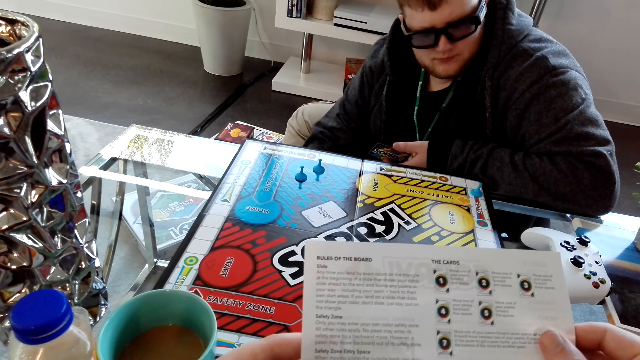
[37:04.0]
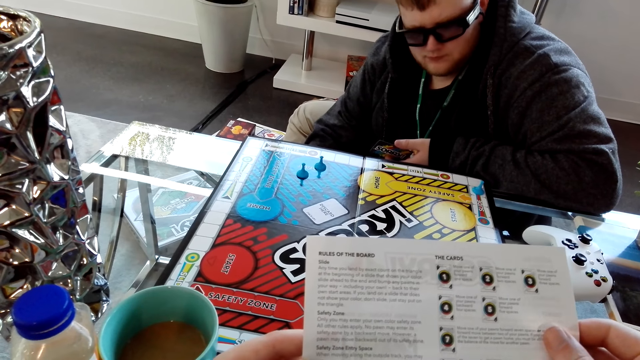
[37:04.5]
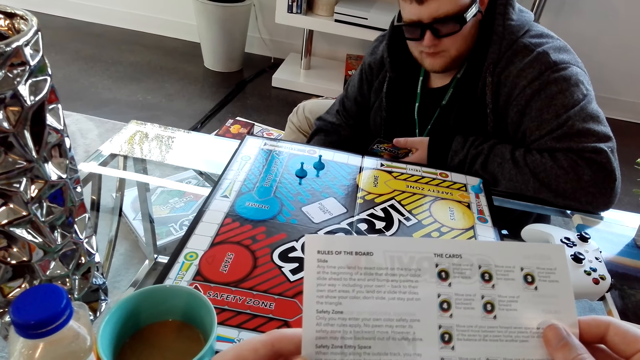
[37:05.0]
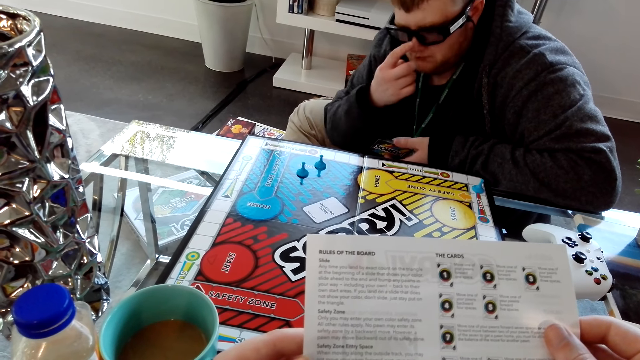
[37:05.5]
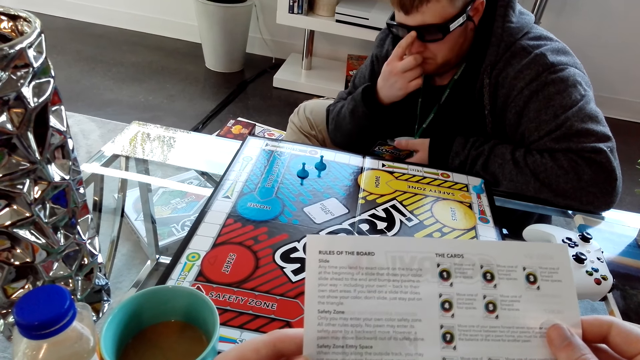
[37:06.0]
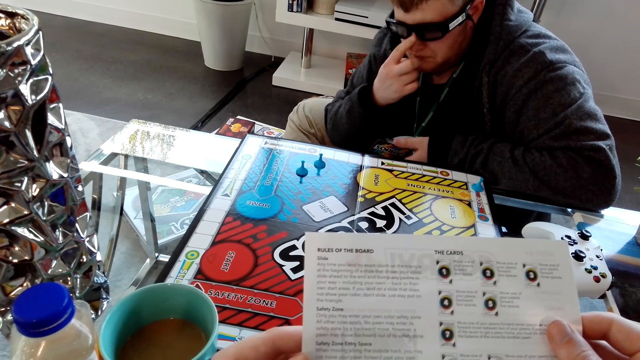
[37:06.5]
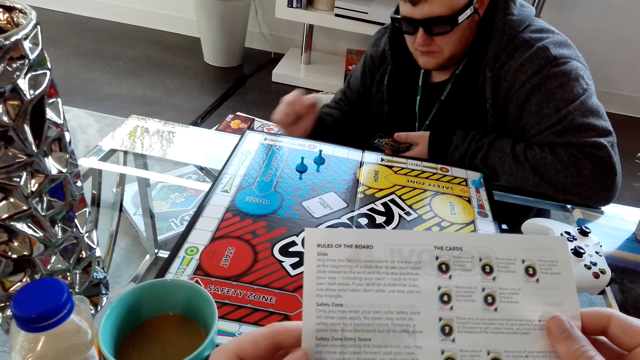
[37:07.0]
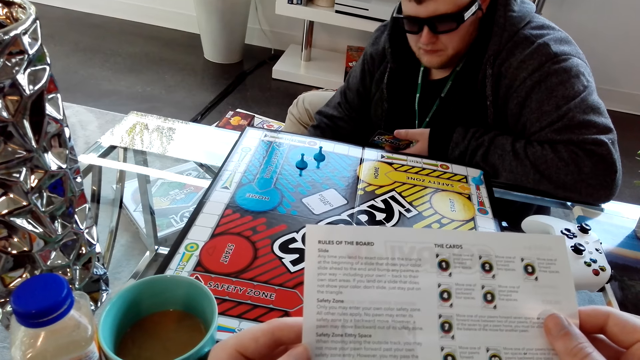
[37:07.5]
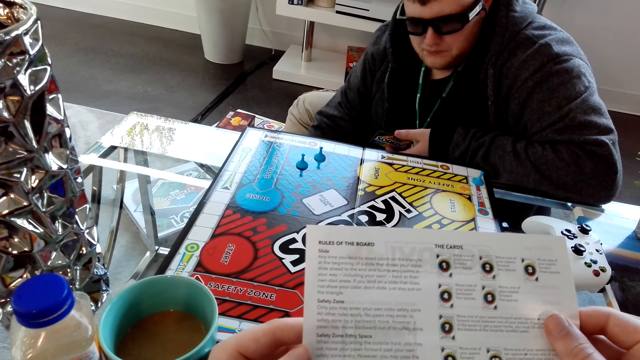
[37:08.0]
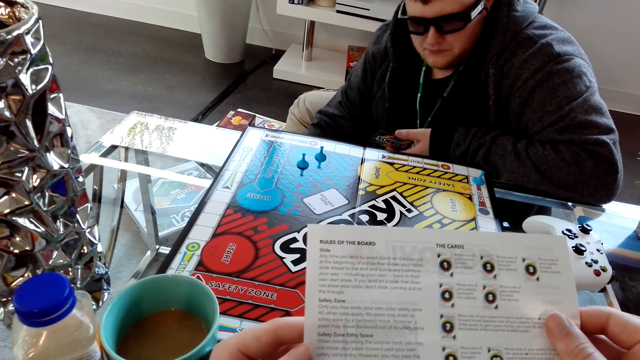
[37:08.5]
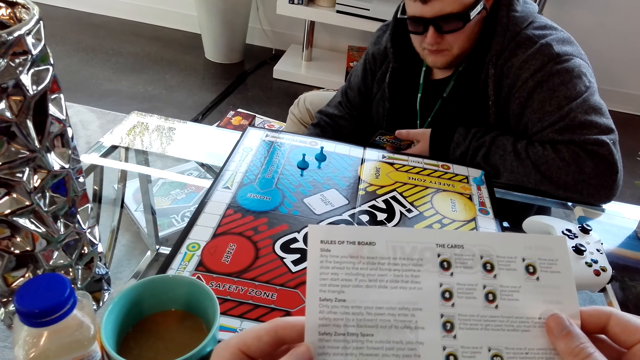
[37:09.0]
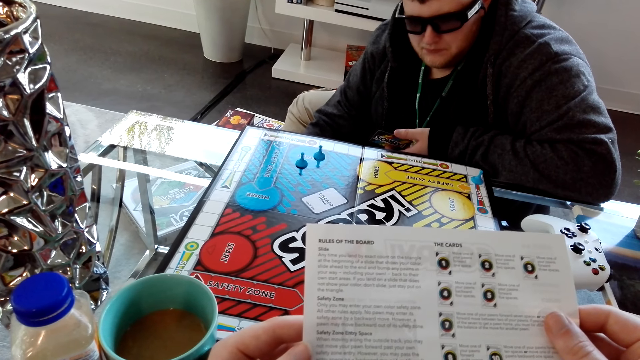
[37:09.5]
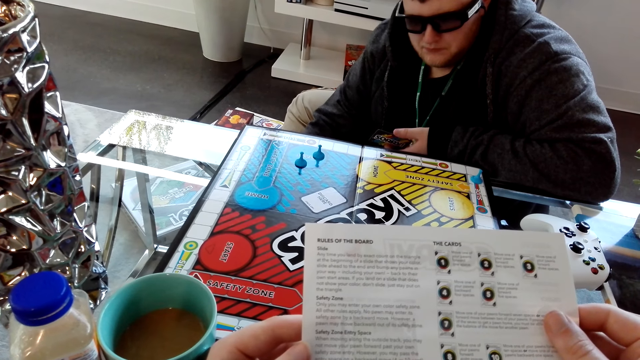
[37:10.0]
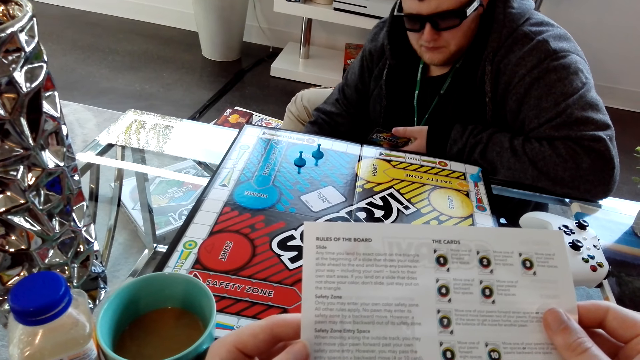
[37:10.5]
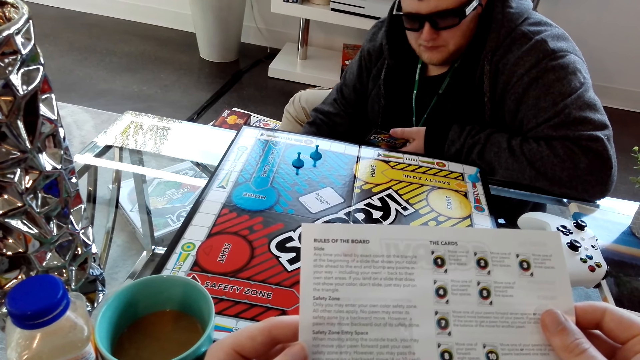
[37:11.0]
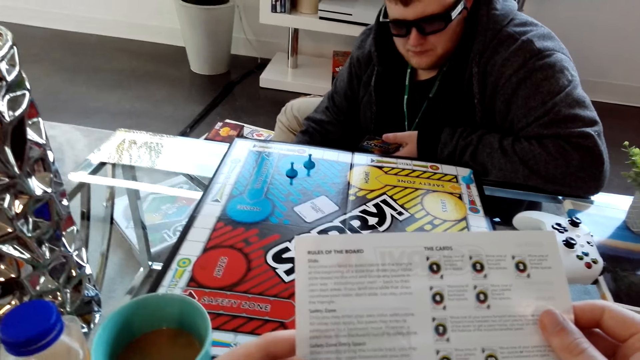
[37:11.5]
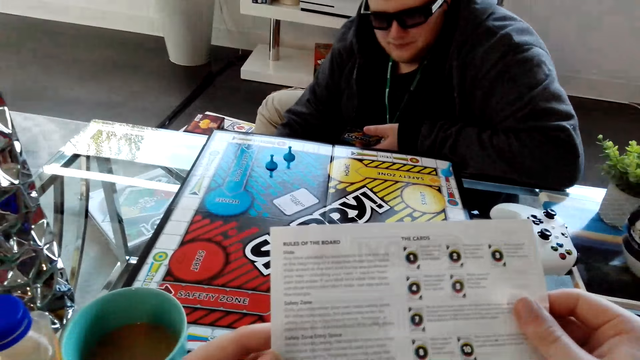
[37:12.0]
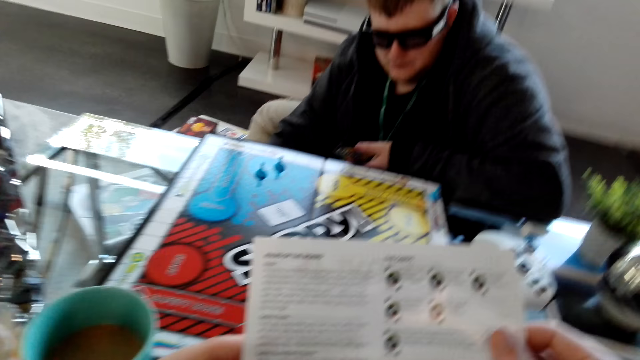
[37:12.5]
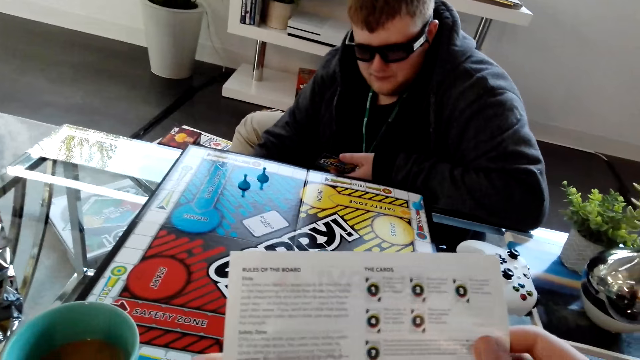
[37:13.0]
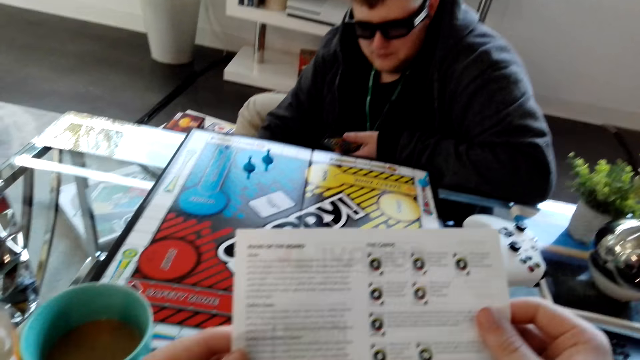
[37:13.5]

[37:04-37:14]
A man adjusts his glasses.

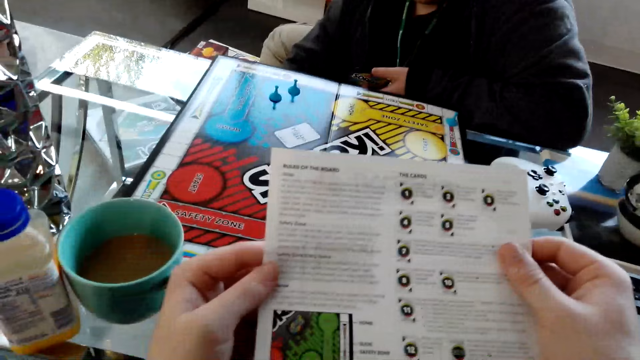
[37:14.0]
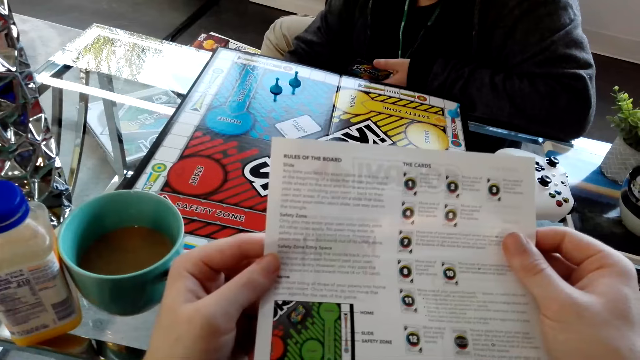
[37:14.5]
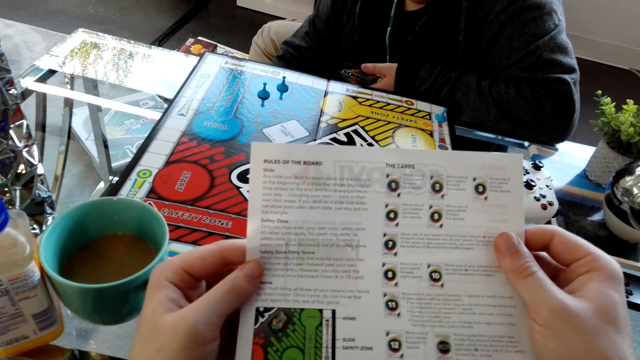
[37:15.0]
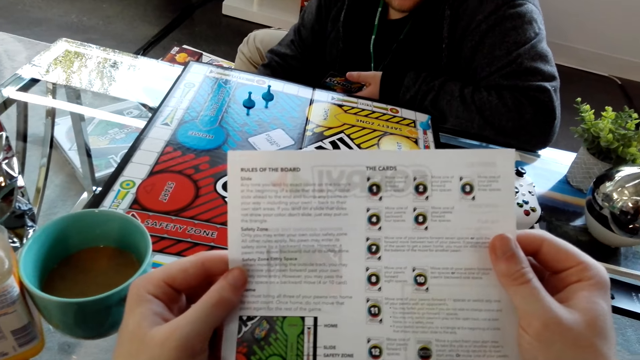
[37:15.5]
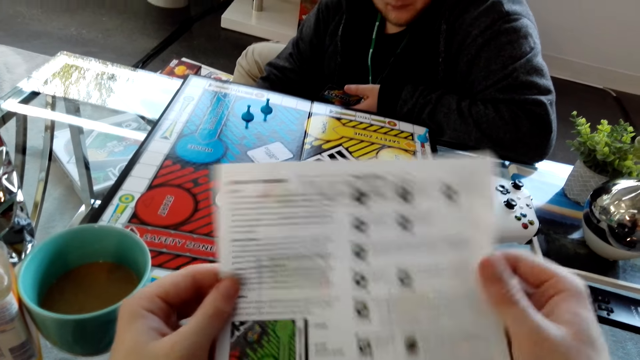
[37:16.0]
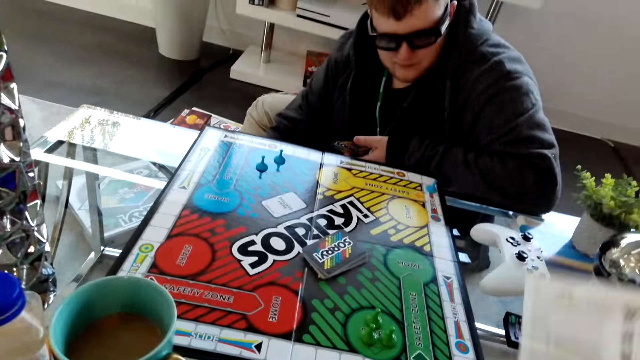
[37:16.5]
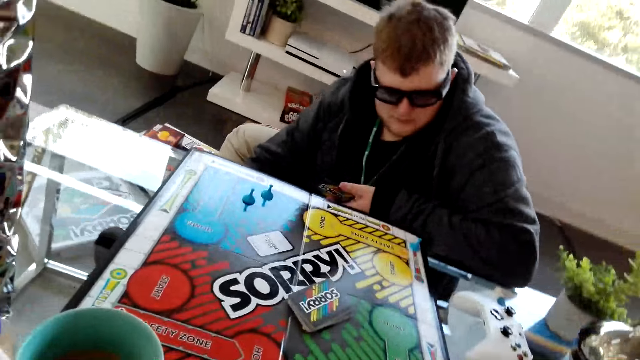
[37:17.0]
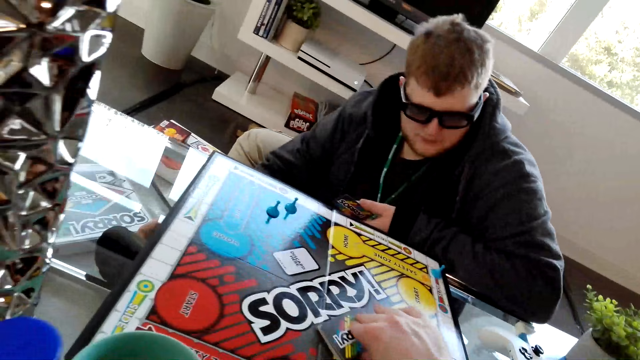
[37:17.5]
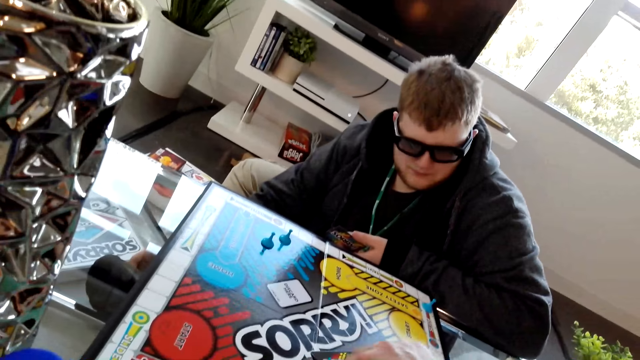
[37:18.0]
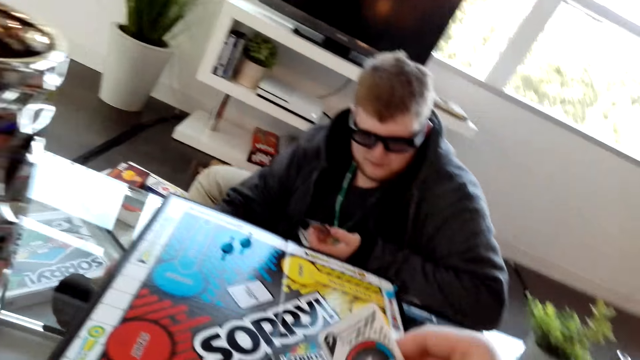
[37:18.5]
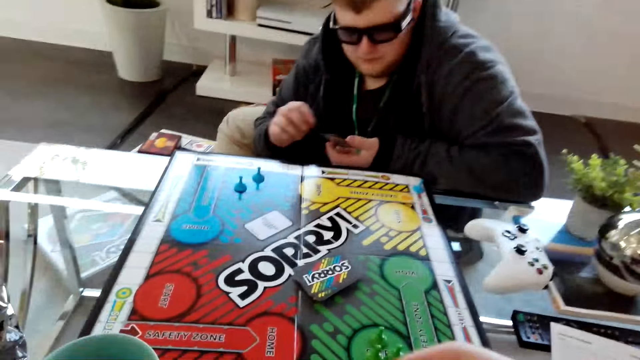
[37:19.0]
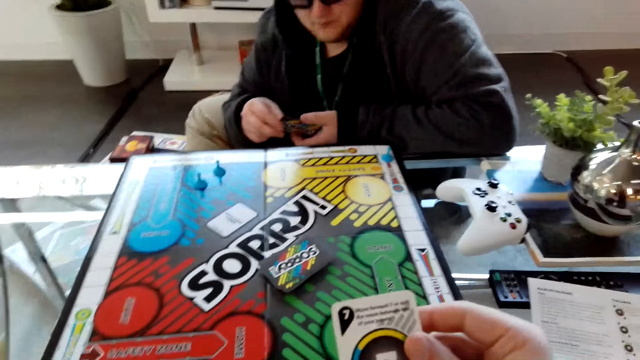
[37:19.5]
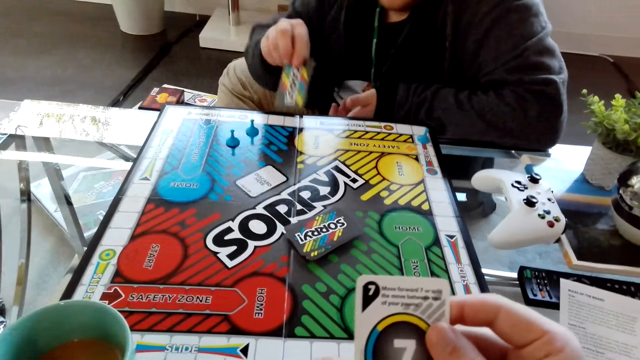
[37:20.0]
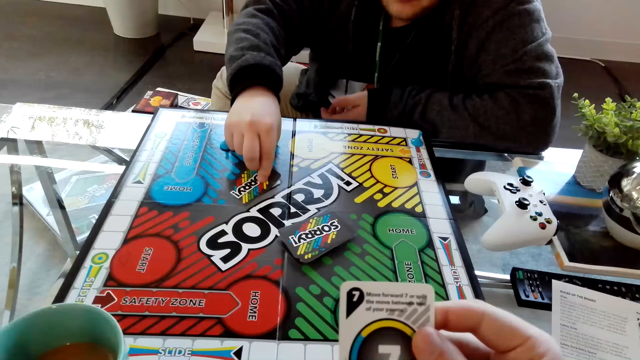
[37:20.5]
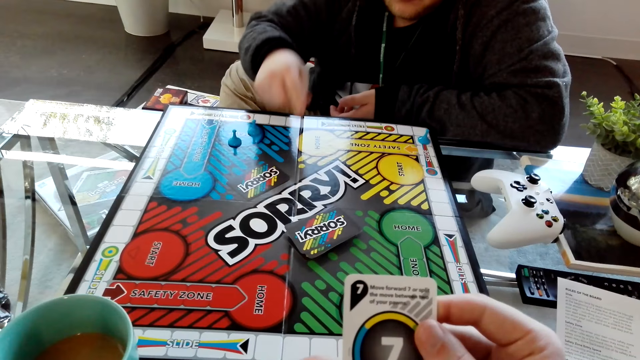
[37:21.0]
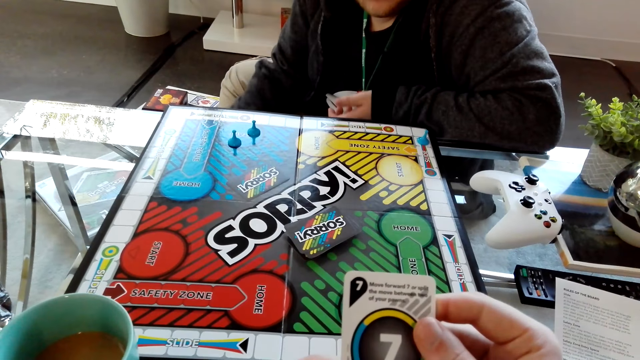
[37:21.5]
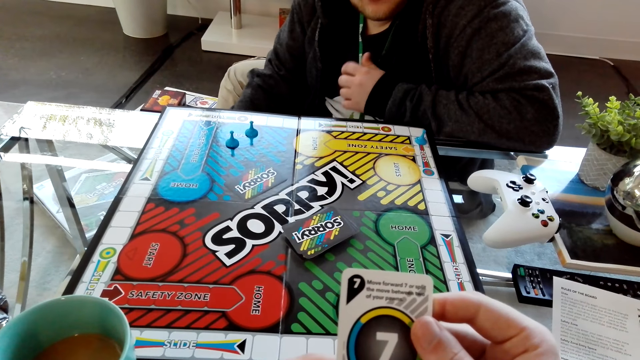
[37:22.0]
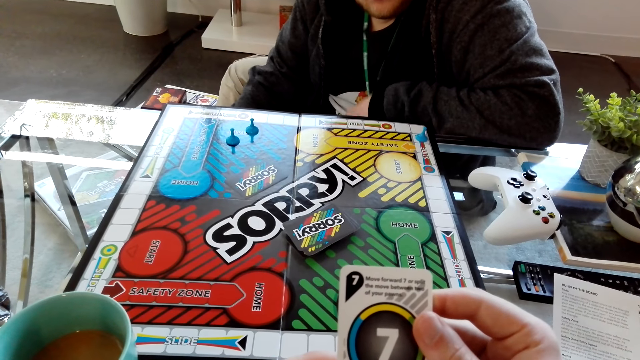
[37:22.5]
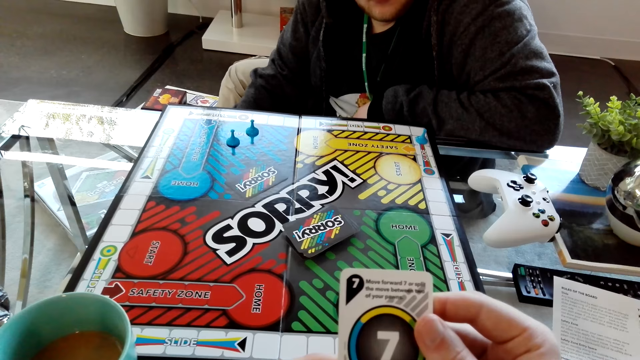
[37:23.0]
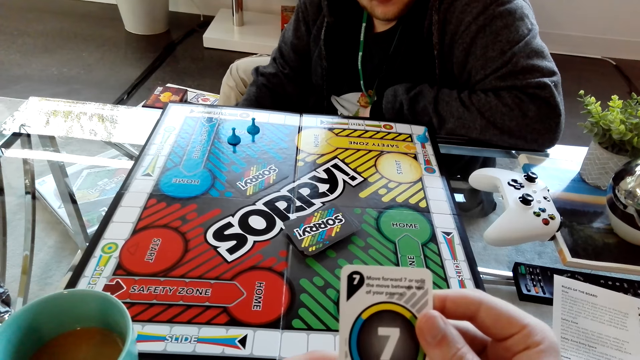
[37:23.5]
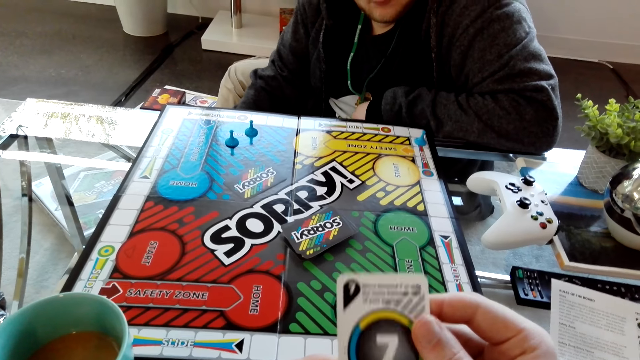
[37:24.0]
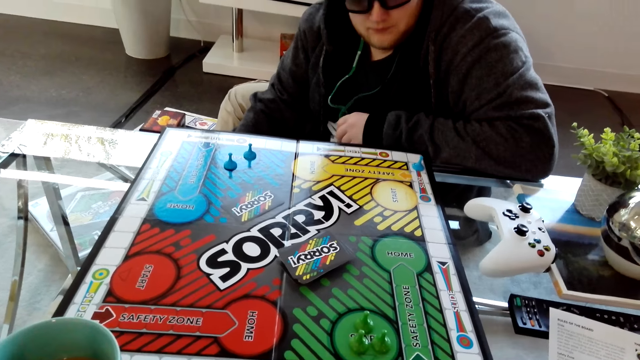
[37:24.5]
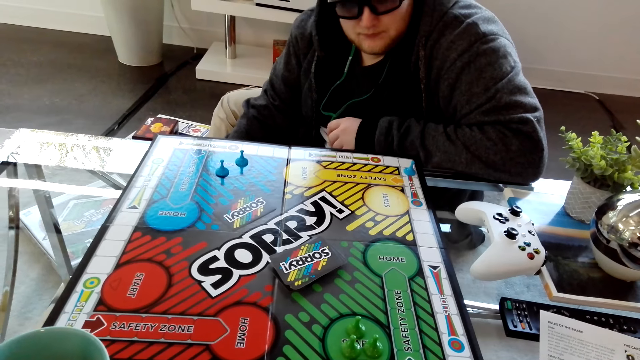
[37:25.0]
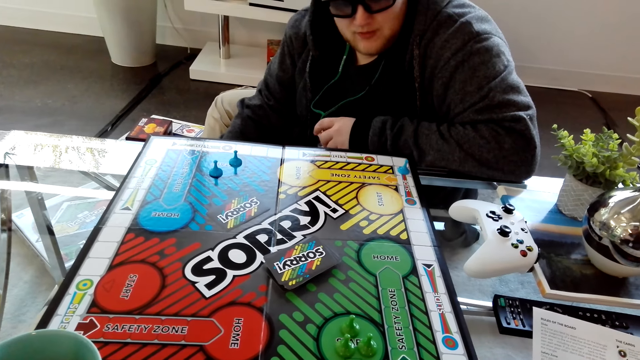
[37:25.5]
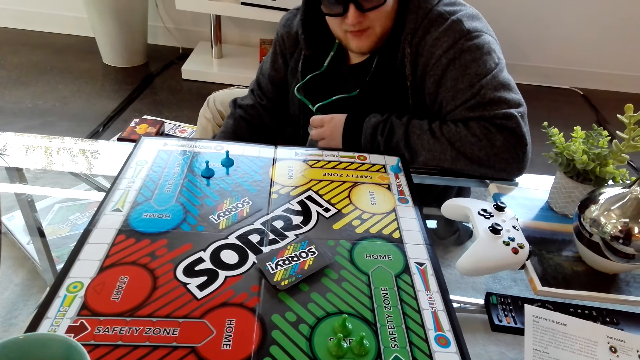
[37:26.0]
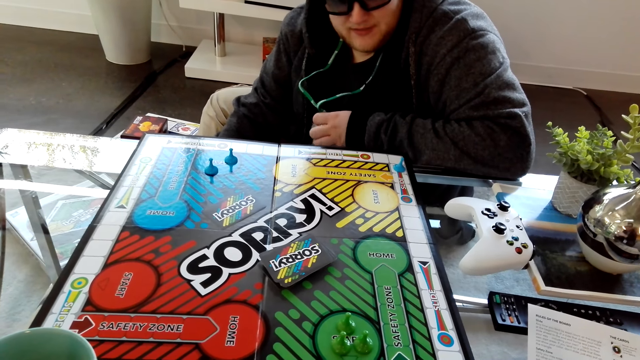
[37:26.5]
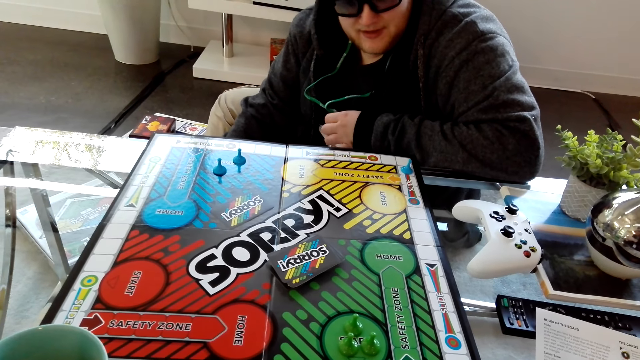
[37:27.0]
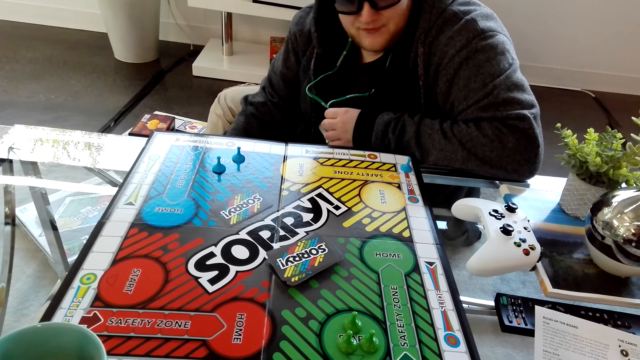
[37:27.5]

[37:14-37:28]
The camera wearer puts the instruction manual on the table. They pick a card from the Sorry board. They read the writing on the card. A person places a card on the Sorry board. The person dialogues with the camera wearer.
